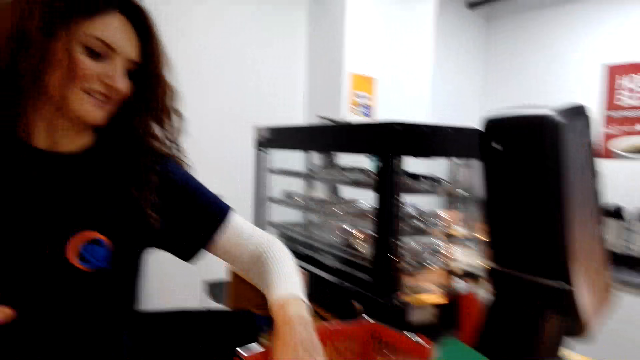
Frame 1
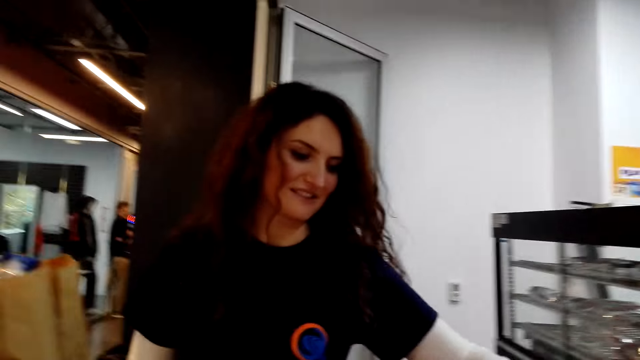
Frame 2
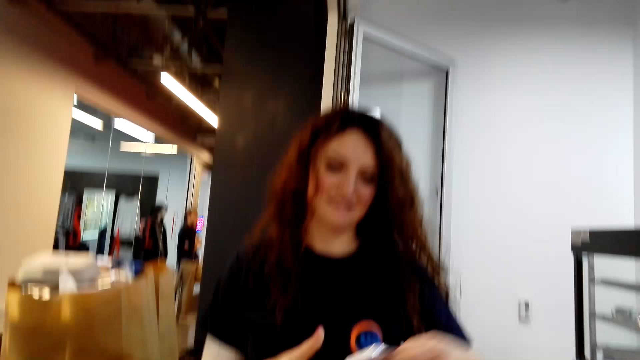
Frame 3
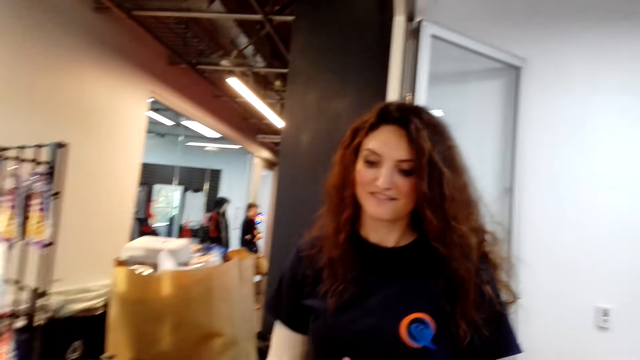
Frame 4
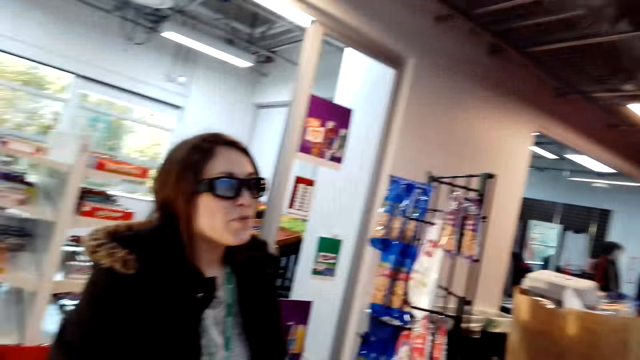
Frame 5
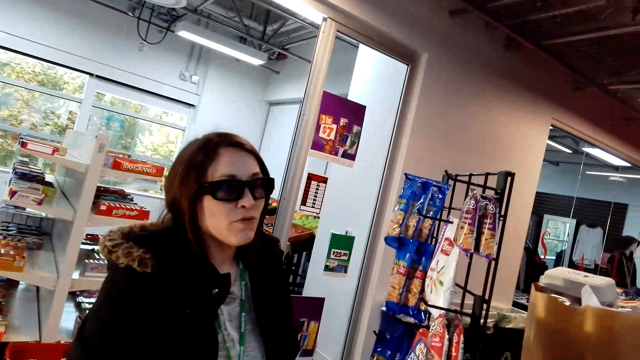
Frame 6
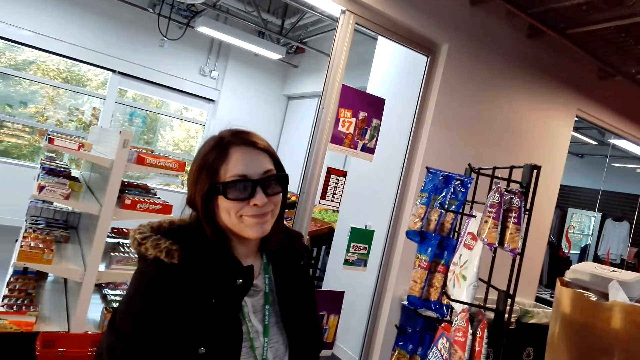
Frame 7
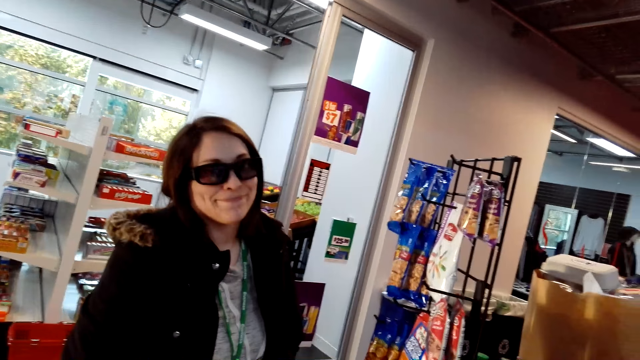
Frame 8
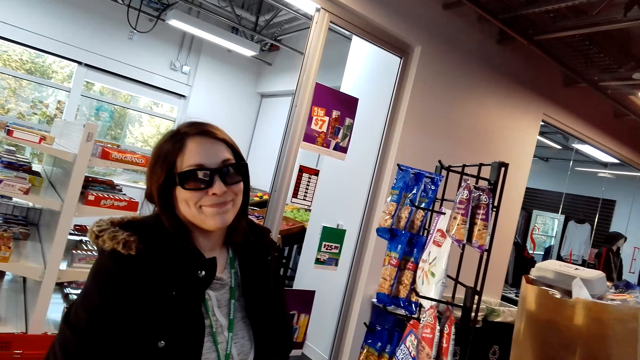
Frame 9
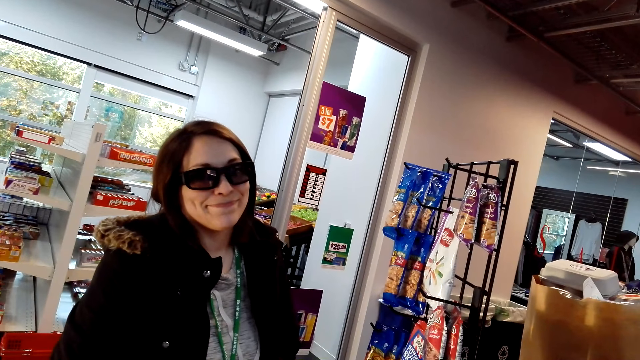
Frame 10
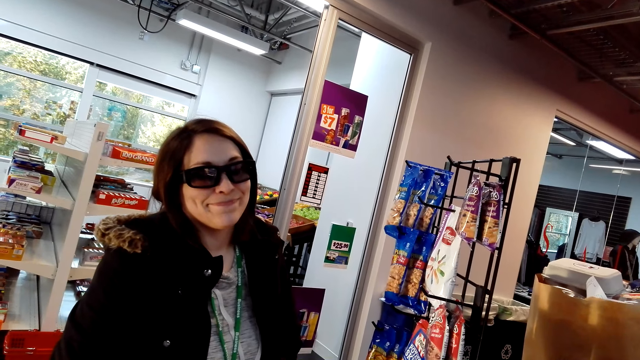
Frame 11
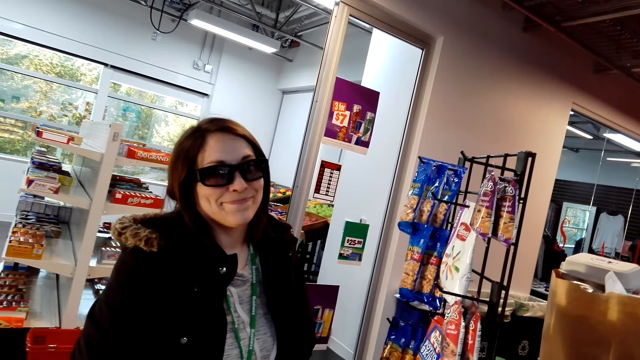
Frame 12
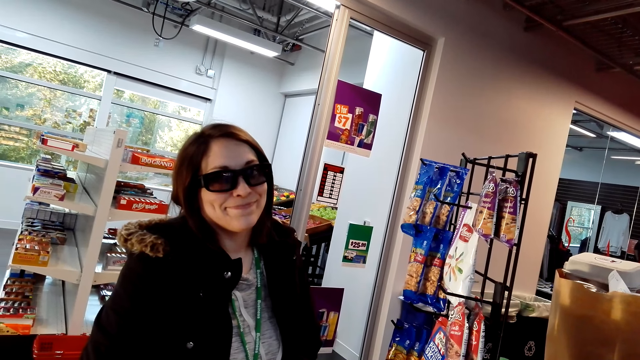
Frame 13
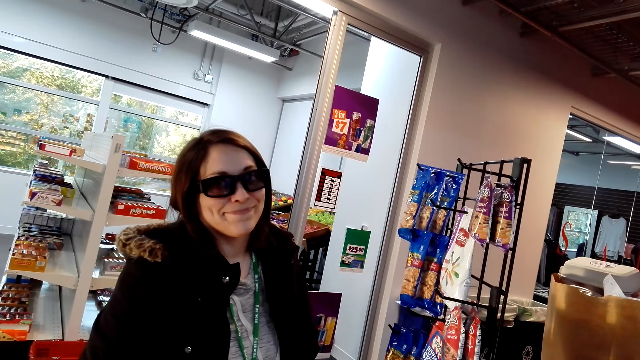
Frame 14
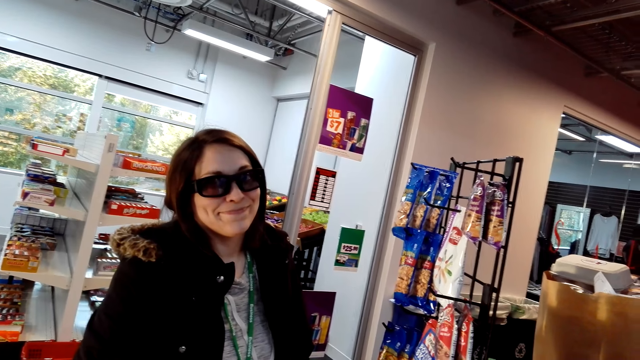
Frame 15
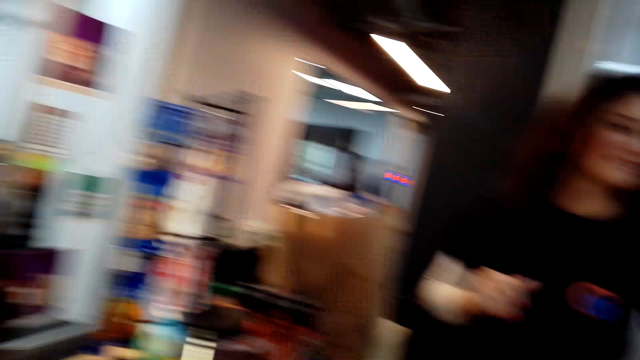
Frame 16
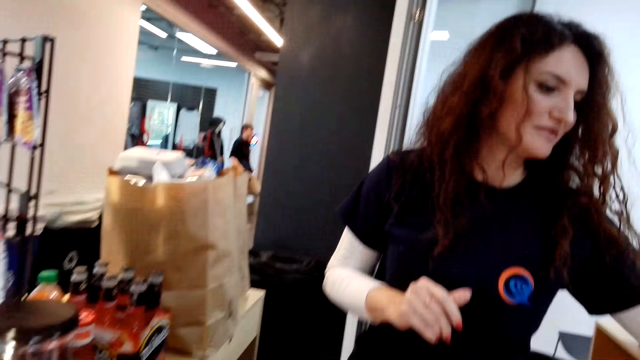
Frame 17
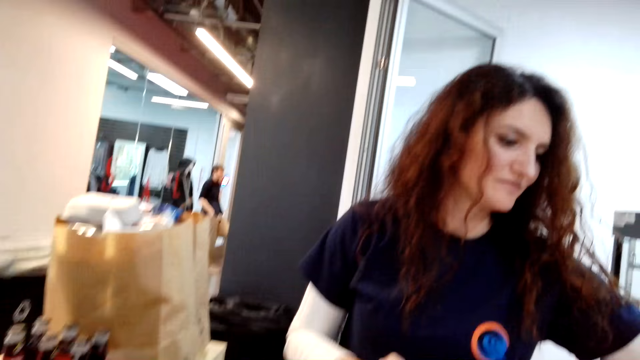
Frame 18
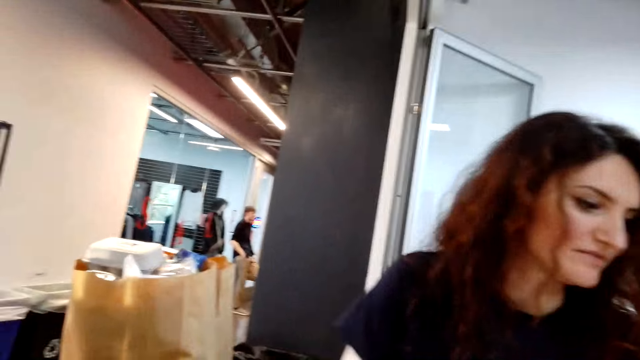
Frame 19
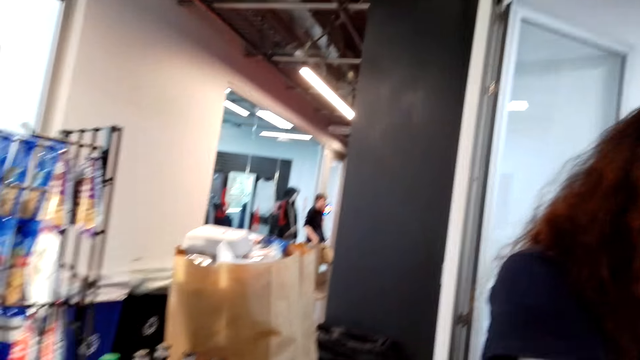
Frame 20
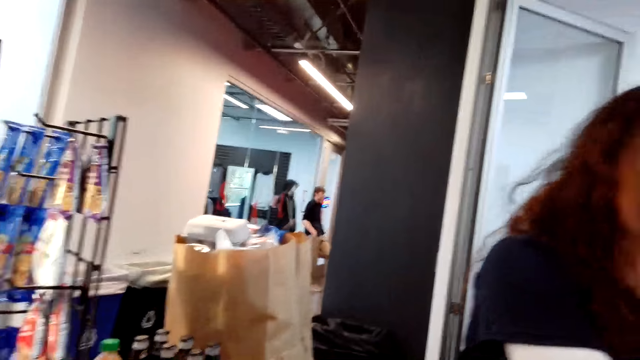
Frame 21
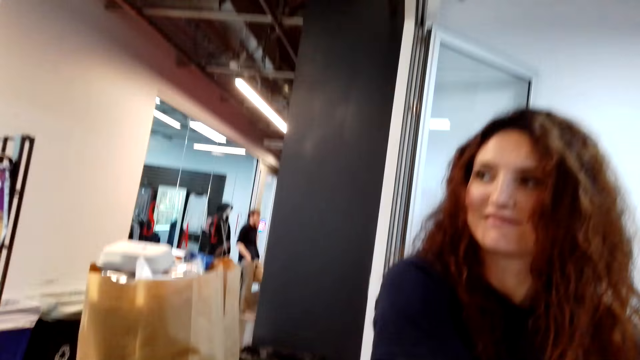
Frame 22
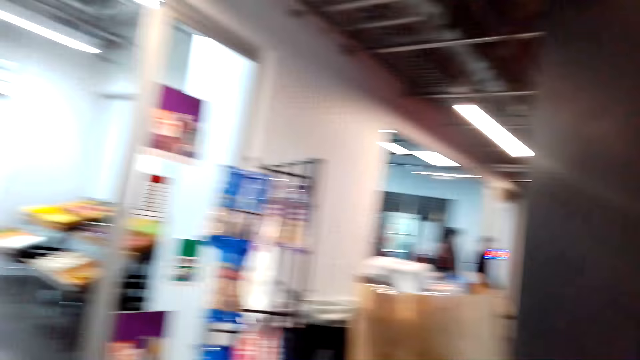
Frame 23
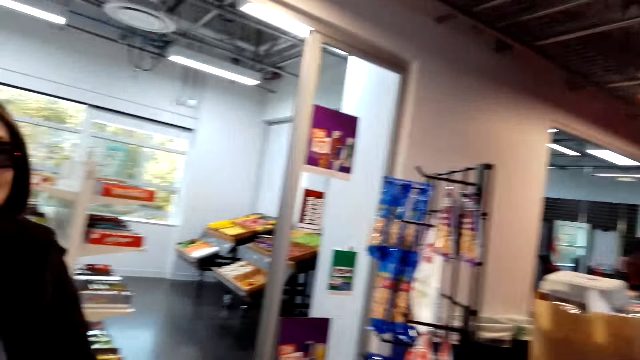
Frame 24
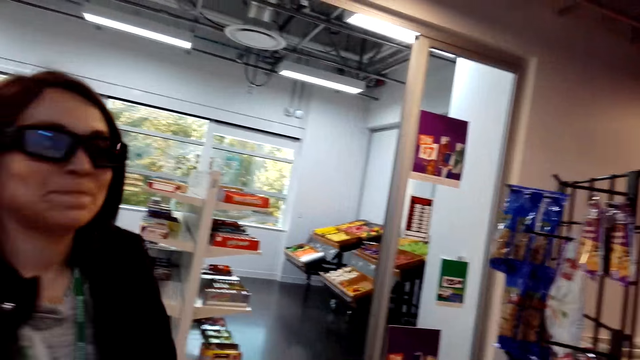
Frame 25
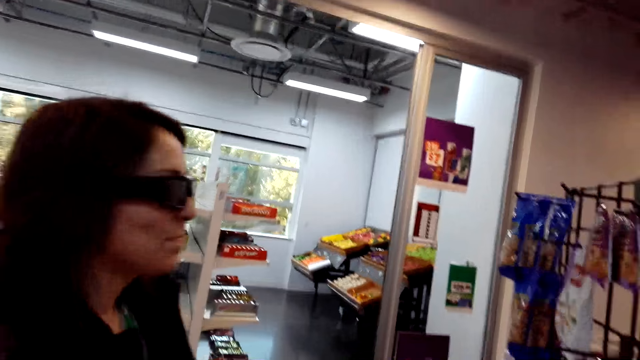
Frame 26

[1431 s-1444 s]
The camera wearer stares at the woman. They talk to the woman.

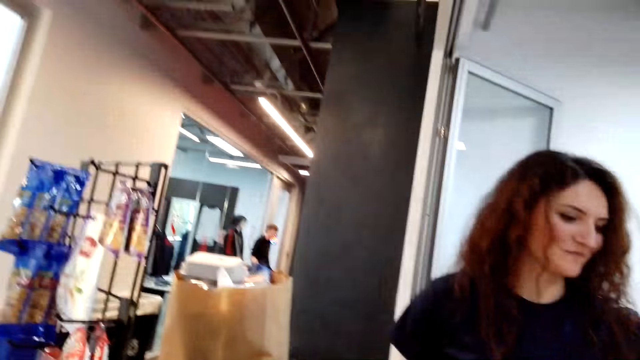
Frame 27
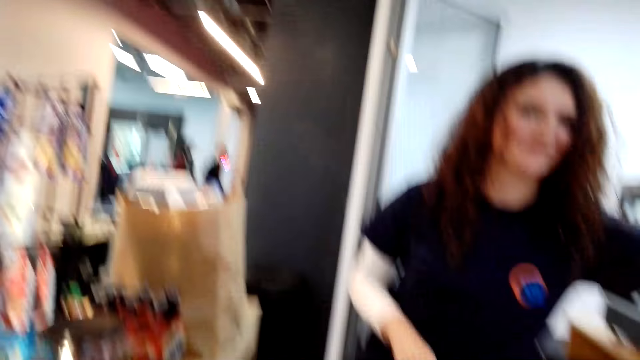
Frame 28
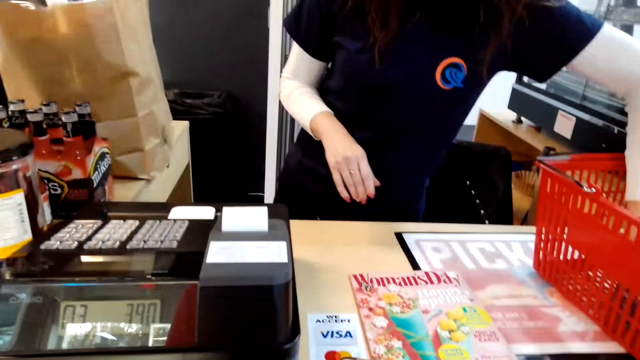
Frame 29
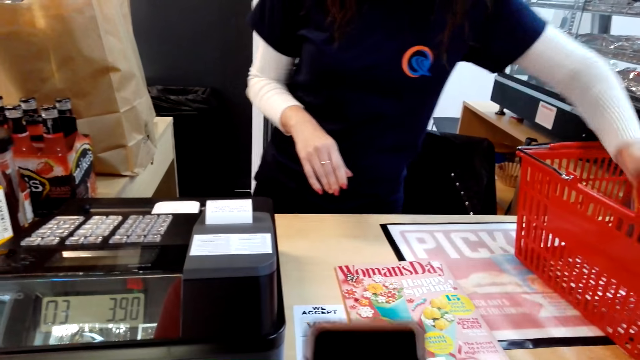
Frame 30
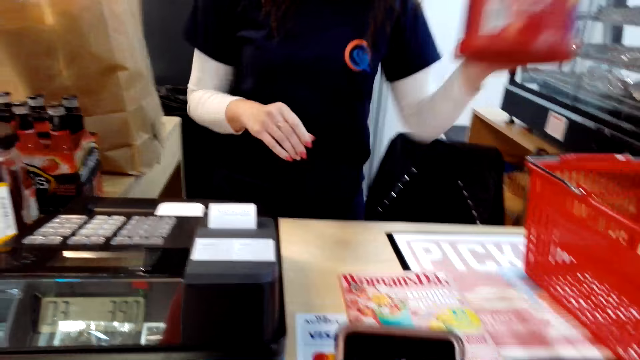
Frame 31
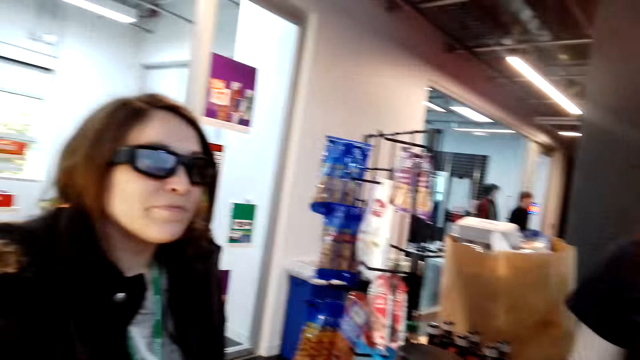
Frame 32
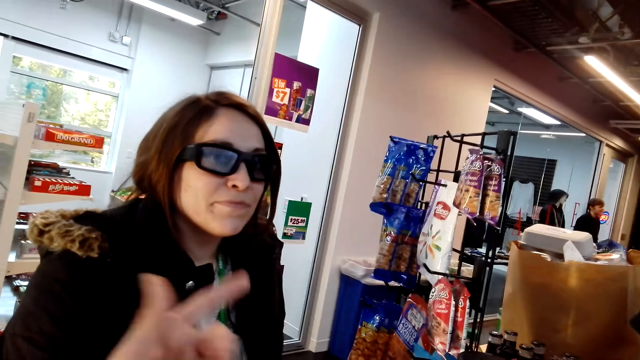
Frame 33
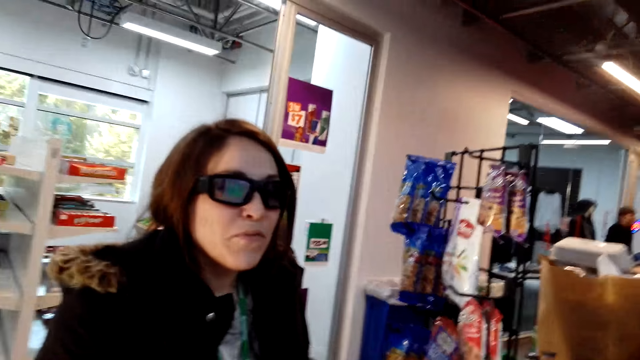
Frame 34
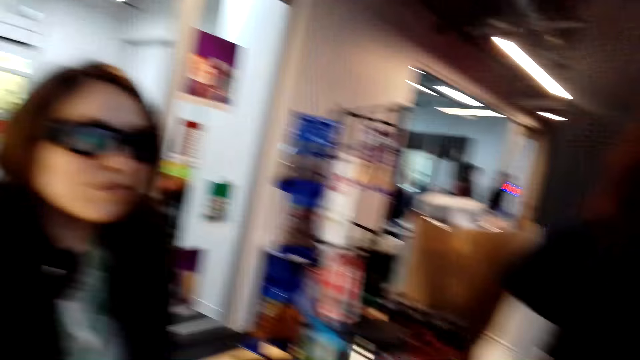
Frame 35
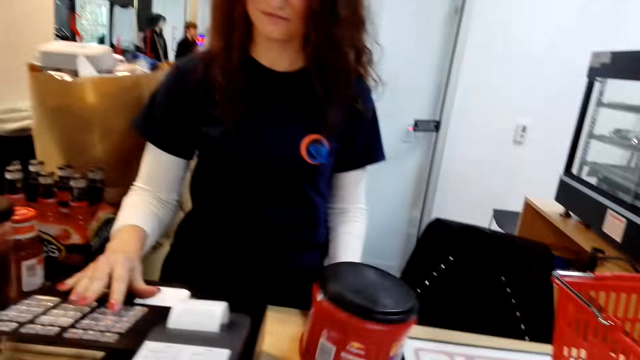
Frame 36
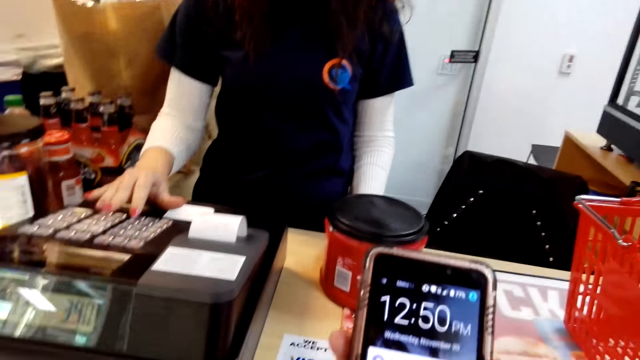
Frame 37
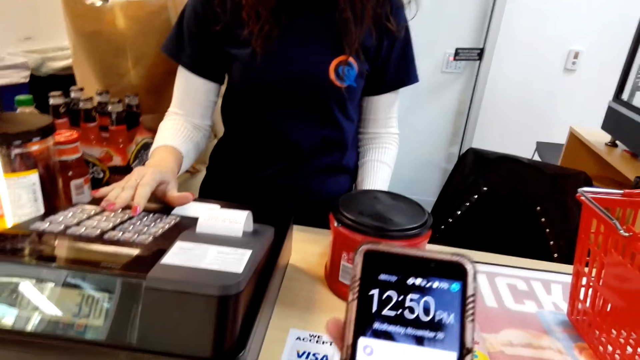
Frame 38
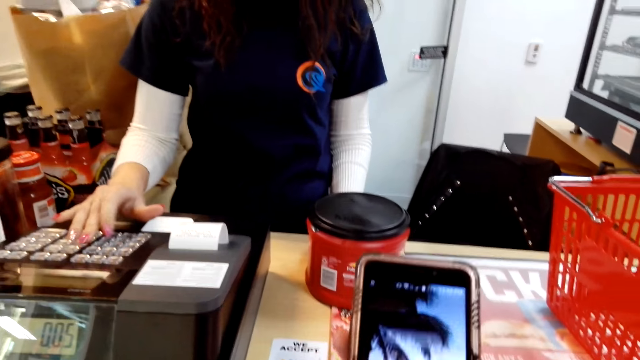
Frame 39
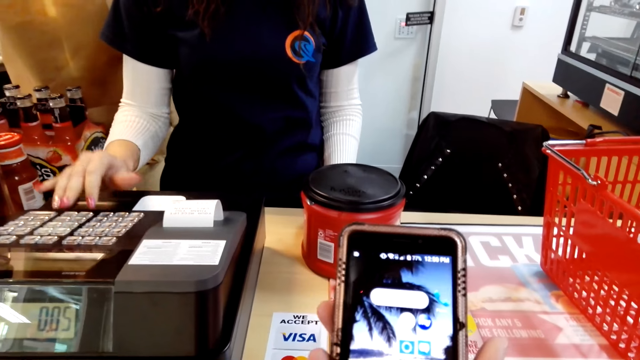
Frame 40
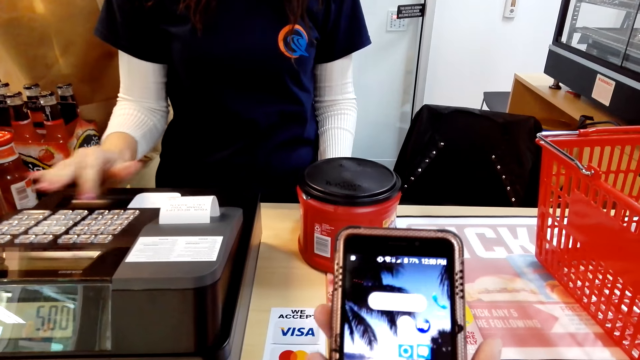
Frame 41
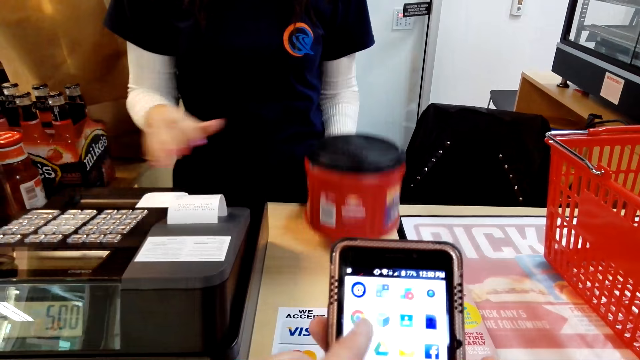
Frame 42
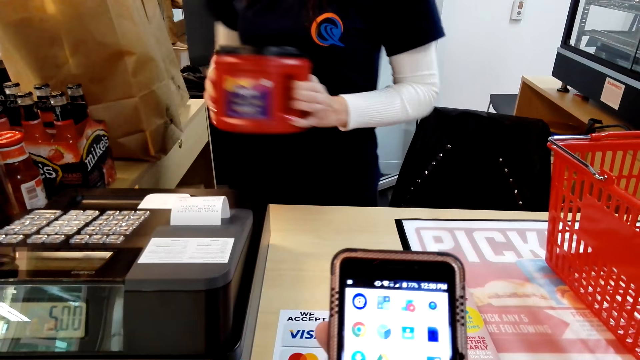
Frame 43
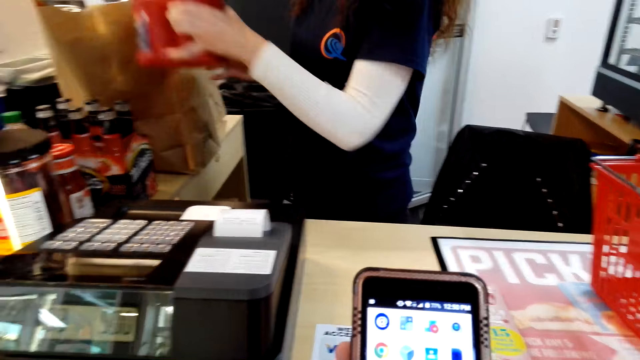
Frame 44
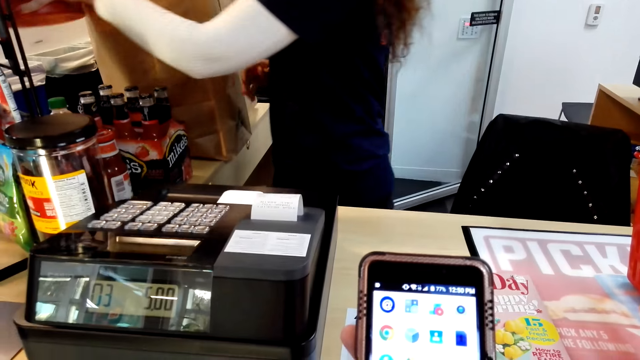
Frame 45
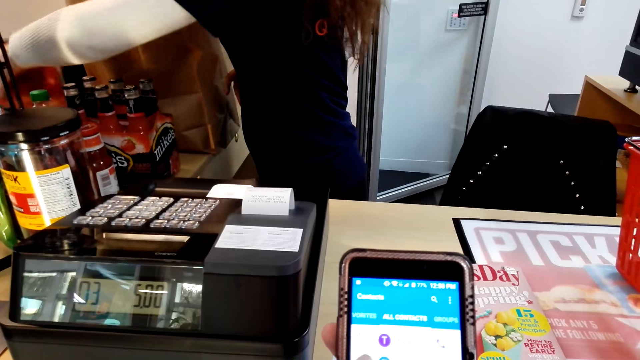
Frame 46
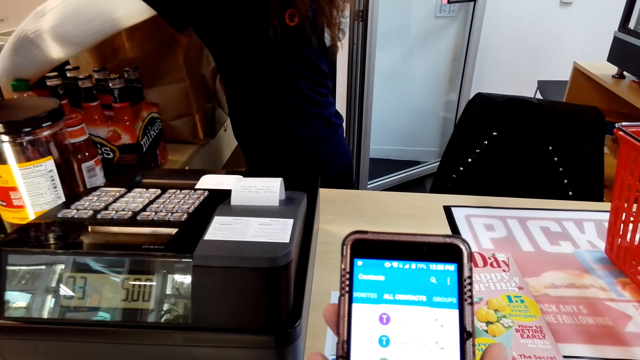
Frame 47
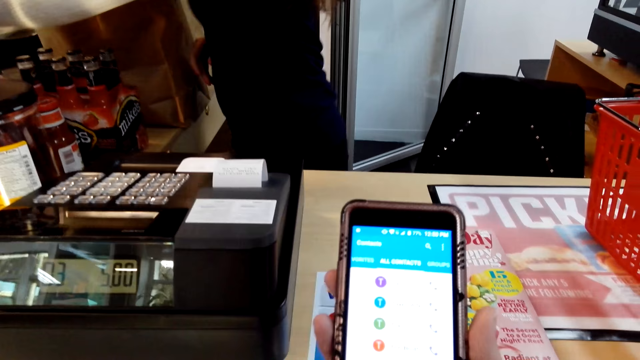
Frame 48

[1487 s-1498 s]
The camera wearer operates her phone. They talk to the woman. They operate her phone.
